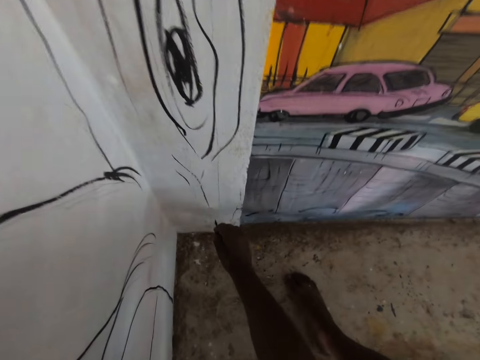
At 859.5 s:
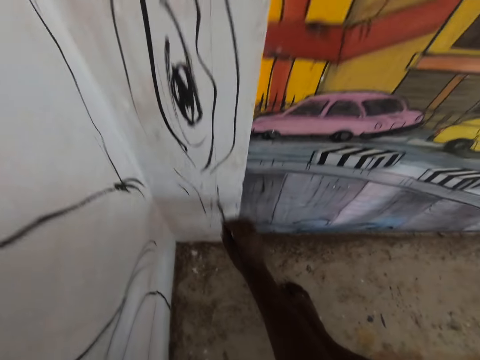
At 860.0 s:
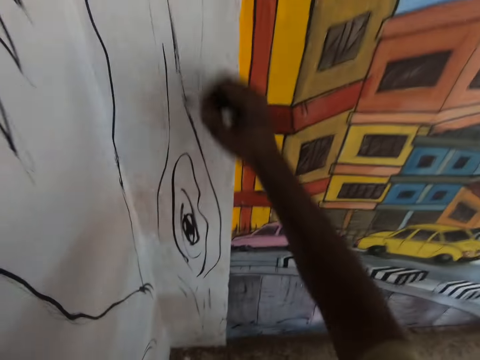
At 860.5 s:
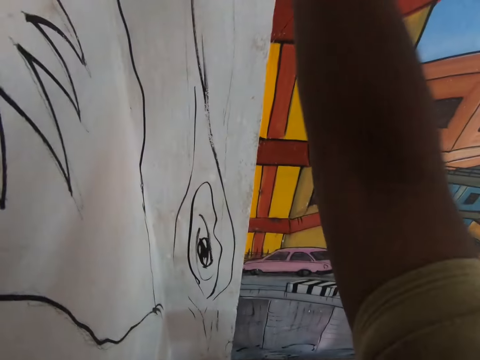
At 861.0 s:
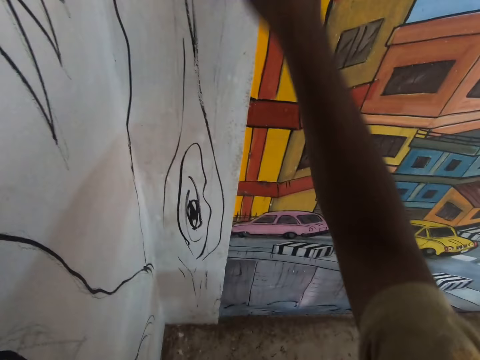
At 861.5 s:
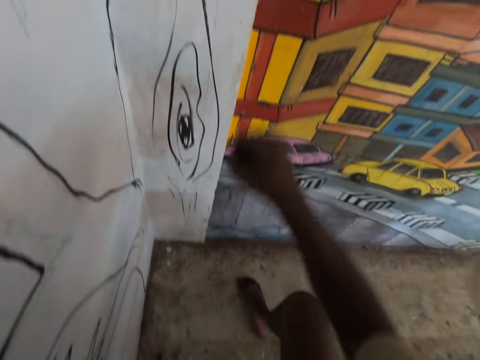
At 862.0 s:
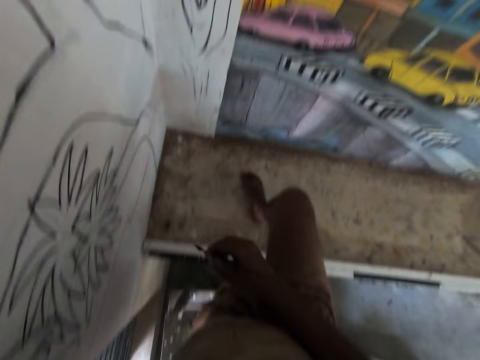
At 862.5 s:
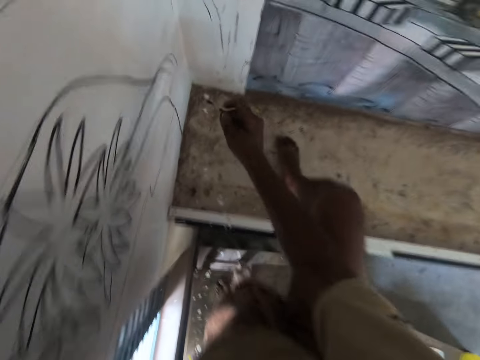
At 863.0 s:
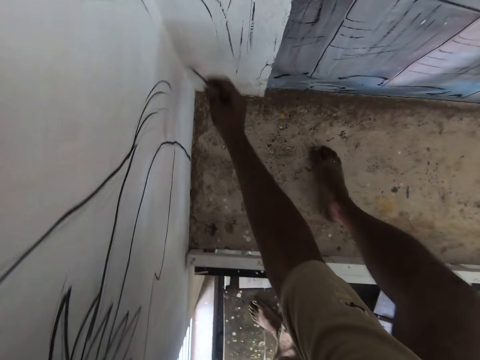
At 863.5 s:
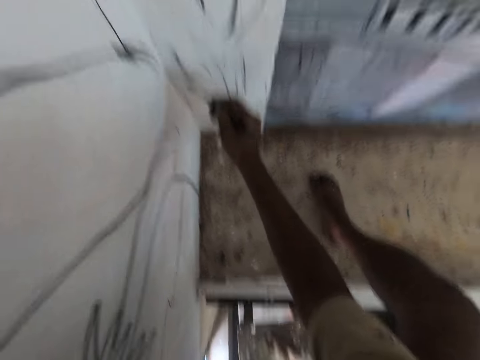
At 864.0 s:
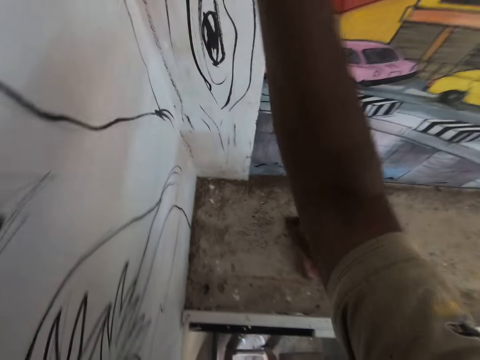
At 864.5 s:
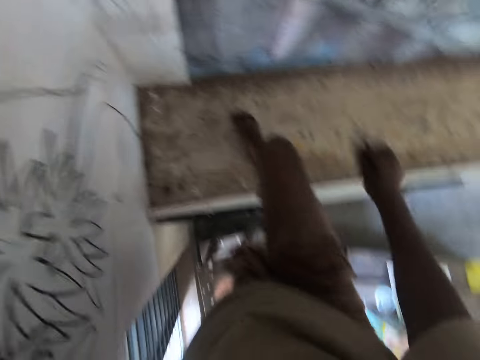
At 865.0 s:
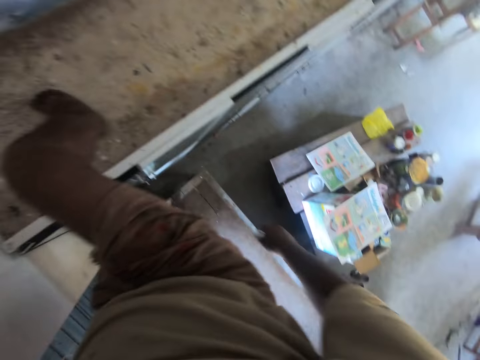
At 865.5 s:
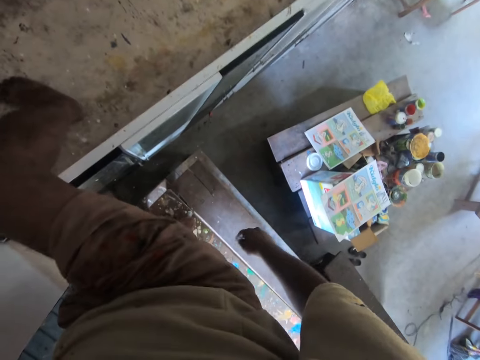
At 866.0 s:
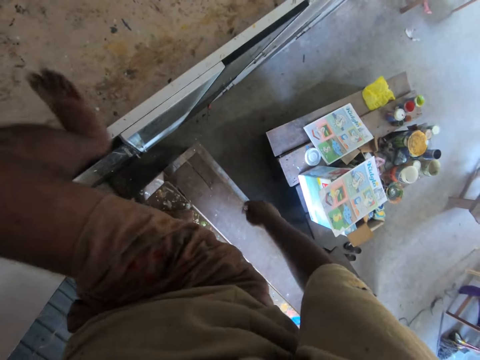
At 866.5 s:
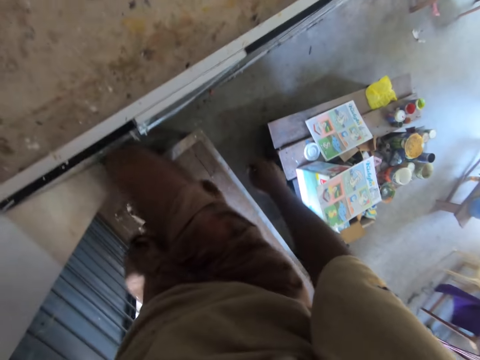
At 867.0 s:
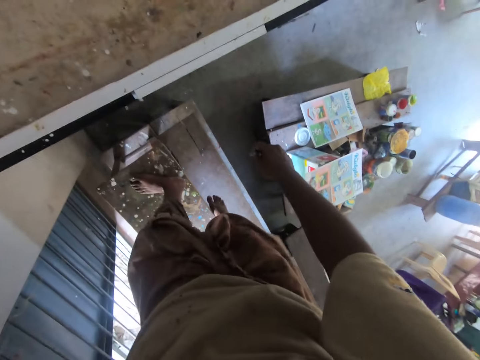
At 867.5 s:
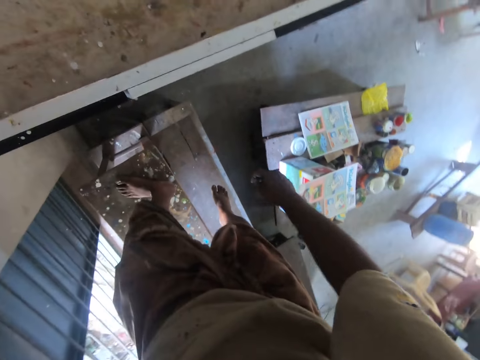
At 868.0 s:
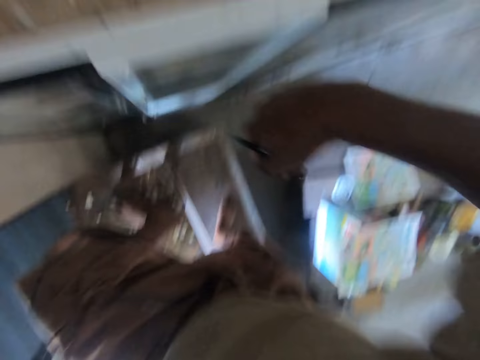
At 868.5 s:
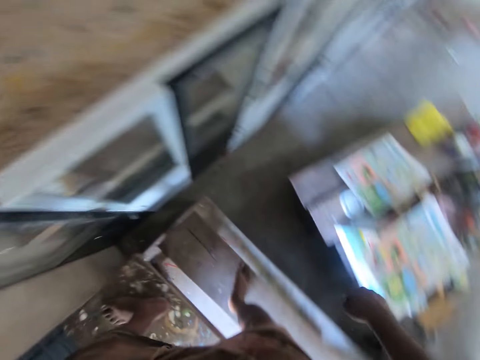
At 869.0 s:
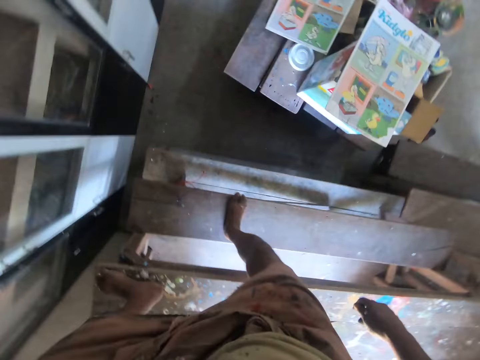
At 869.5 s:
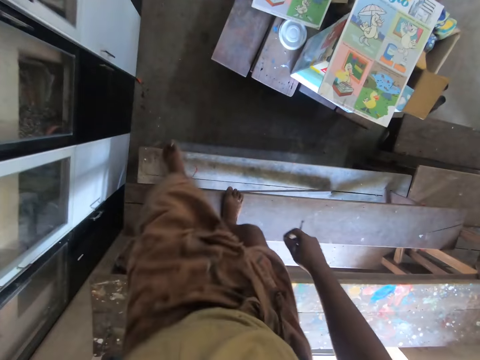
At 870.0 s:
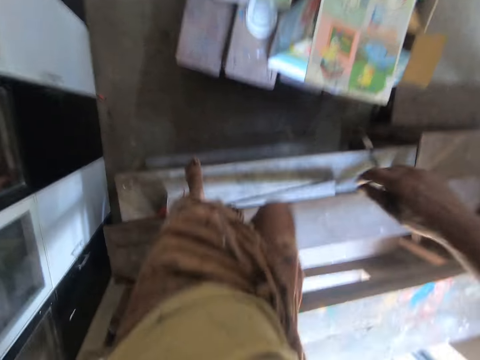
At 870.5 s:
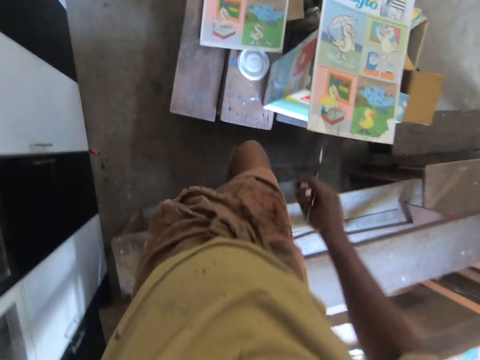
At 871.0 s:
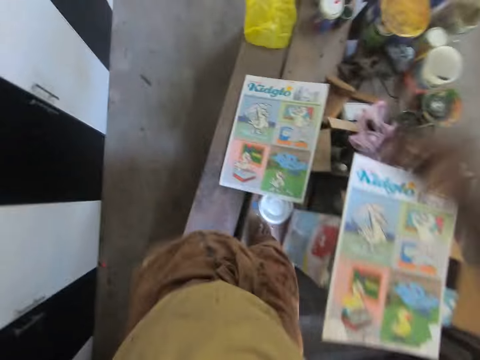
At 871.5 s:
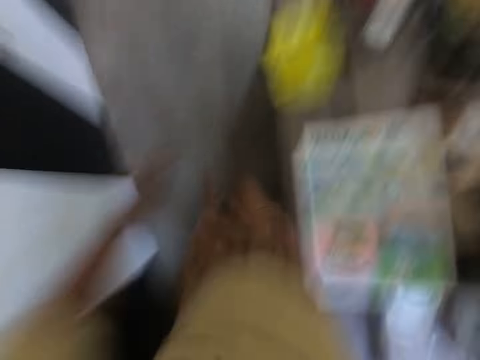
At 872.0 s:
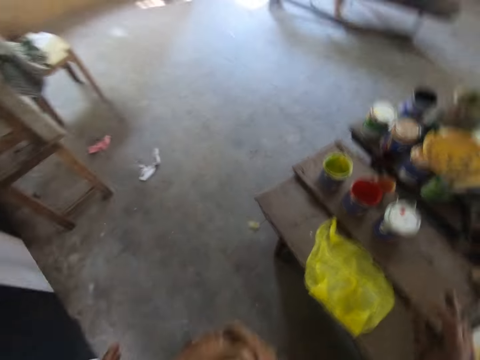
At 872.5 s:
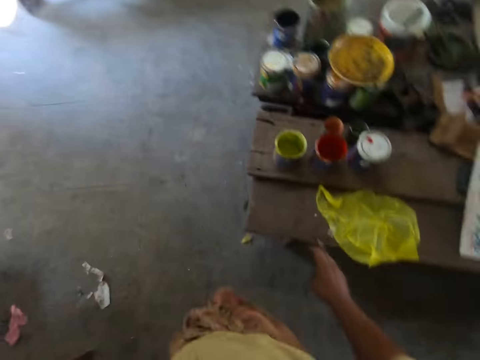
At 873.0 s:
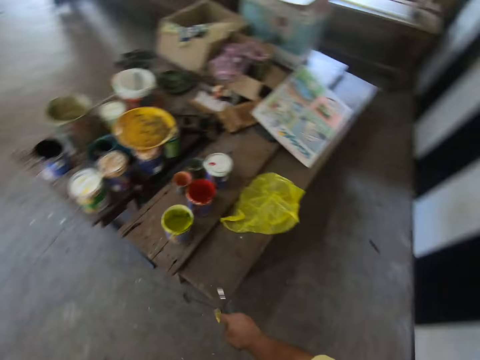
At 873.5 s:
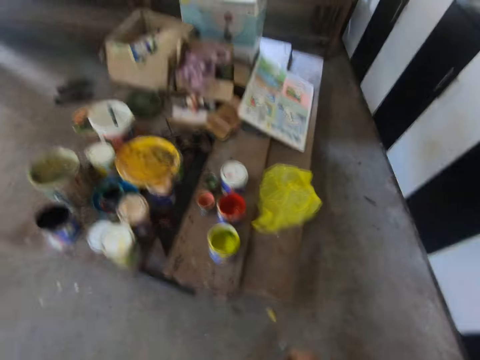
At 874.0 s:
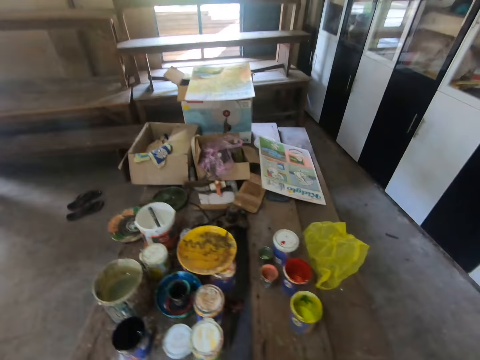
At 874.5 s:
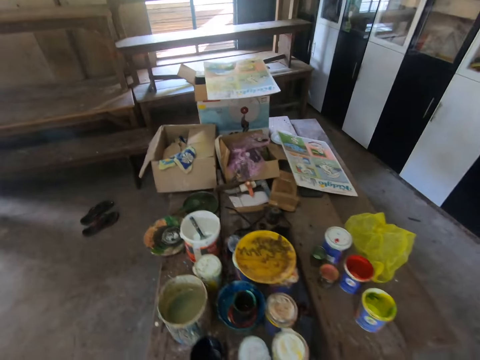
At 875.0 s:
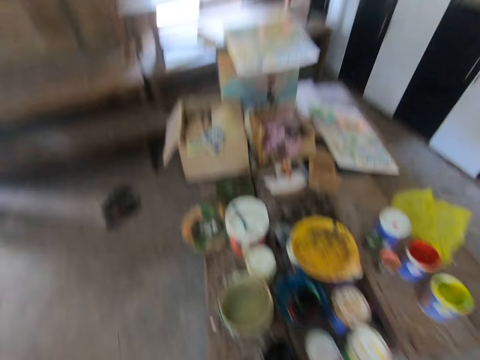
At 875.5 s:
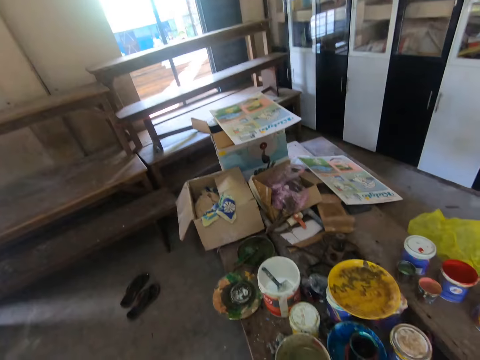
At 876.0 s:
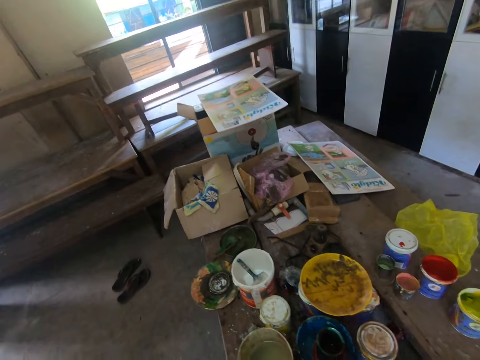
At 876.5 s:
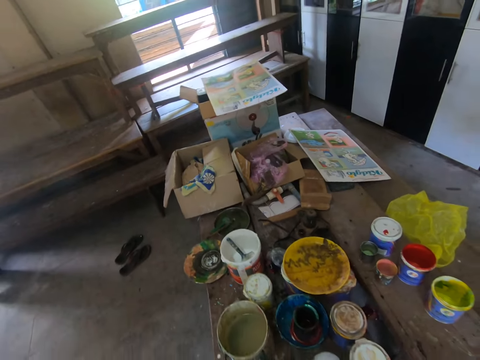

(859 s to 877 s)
The camera wearer looks around. They climb down the stairs or desk. They walk in the room.

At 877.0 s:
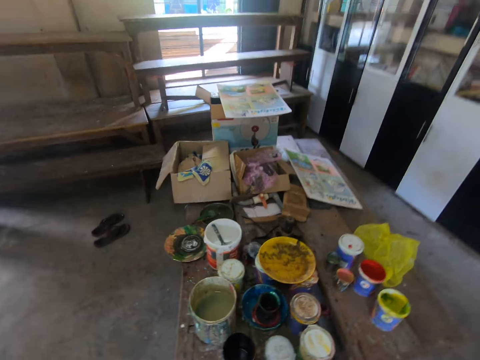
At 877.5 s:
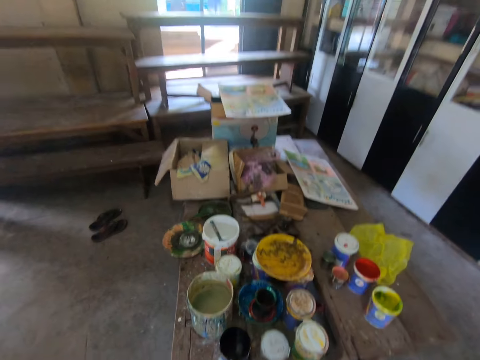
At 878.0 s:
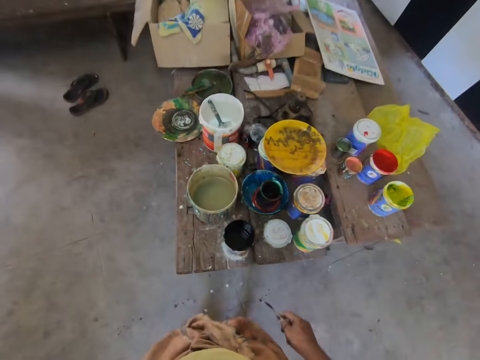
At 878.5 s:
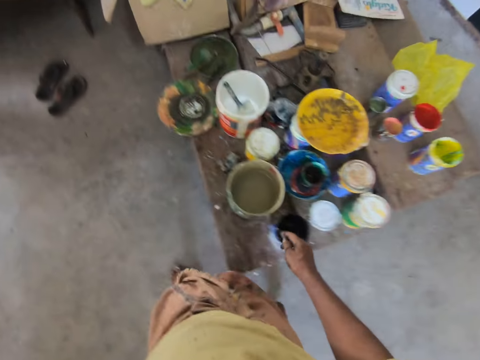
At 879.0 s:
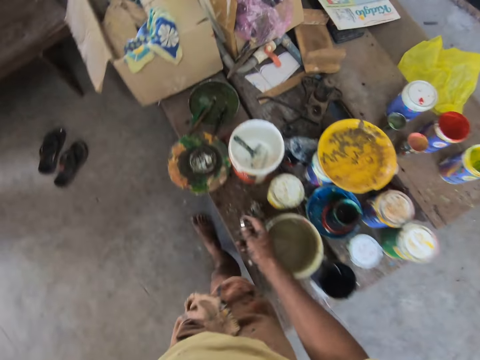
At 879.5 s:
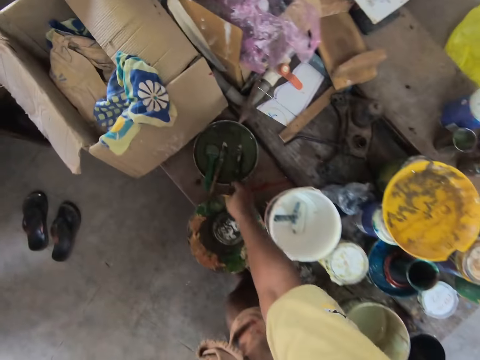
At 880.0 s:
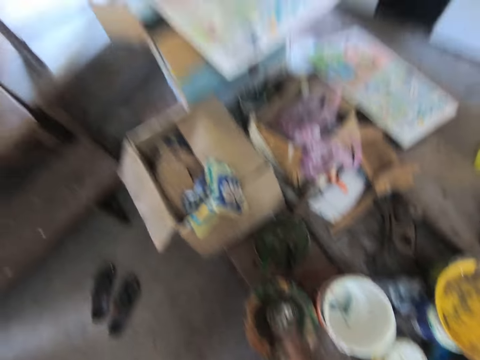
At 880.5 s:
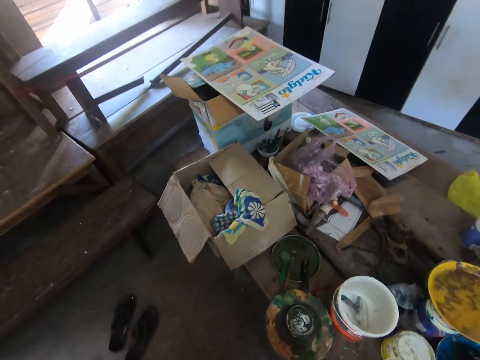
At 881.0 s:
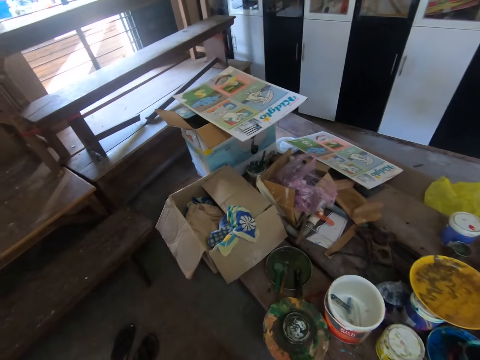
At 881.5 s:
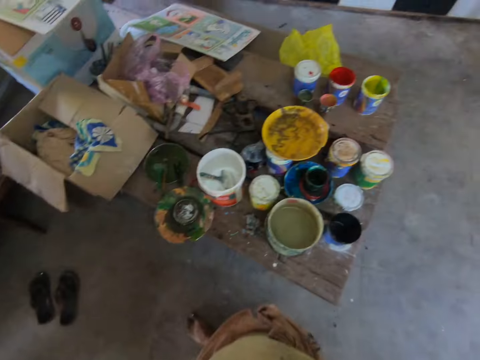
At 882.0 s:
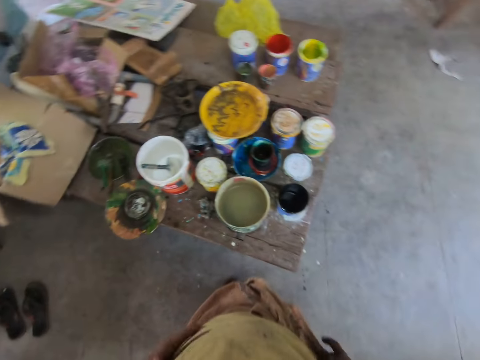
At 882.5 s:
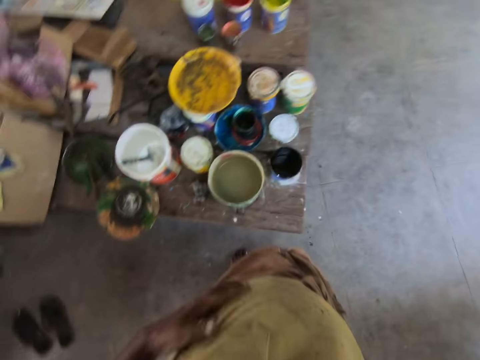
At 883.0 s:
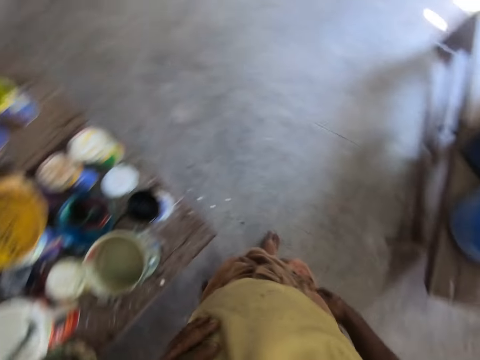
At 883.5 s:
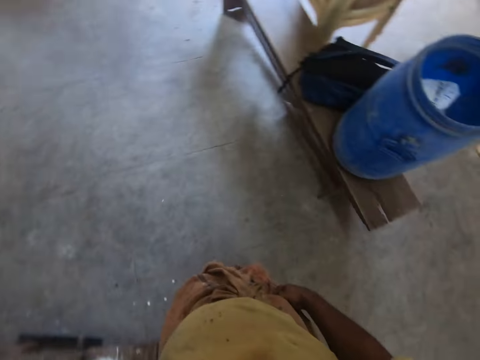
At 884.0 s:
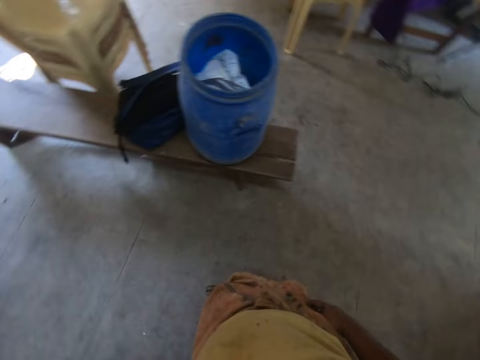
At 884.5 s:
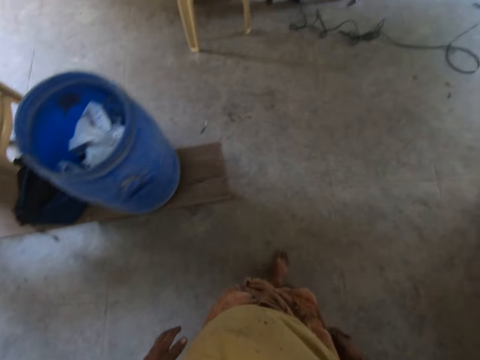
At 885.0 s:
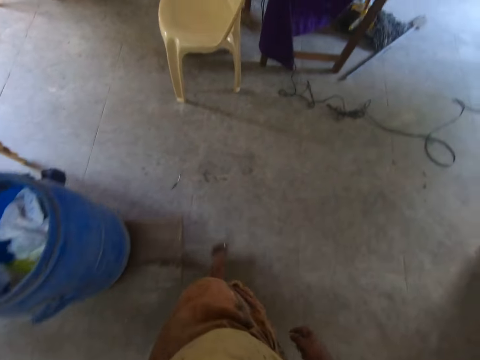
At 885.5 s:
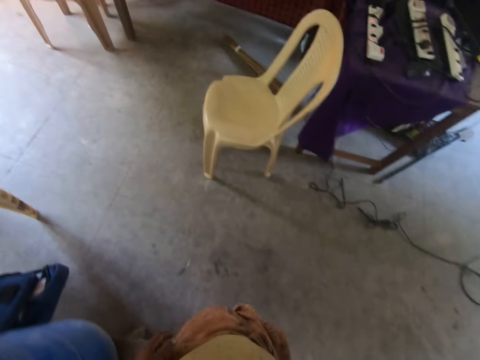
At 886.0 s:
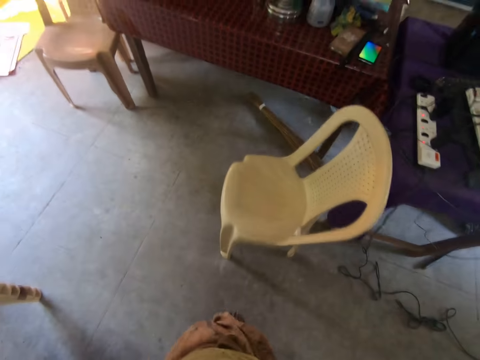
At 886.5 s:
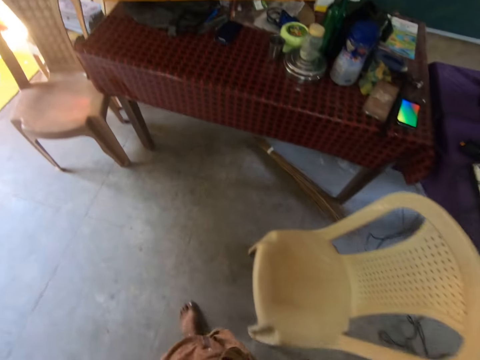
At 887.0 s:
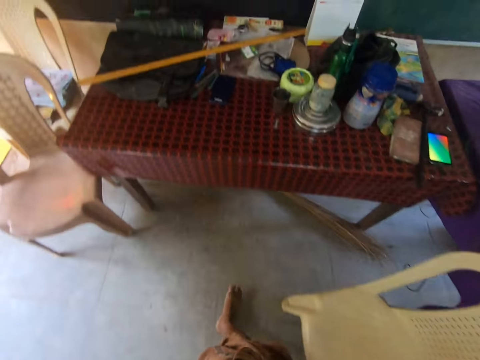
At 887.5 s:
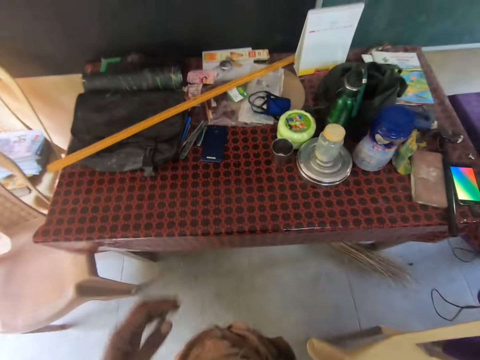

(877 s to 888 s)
The camera wearer drops the paint brush in the paint. They look around. They wipe the hand on the t-shirt. They walk.
